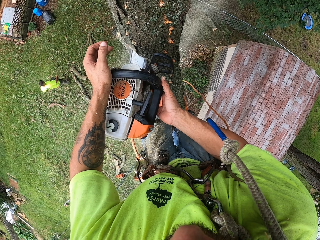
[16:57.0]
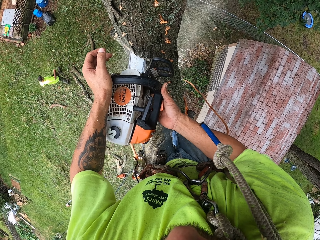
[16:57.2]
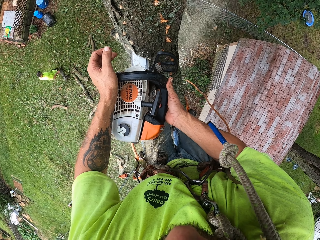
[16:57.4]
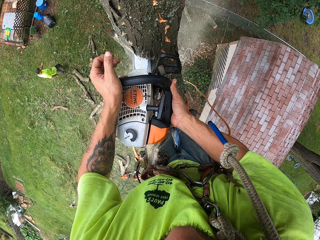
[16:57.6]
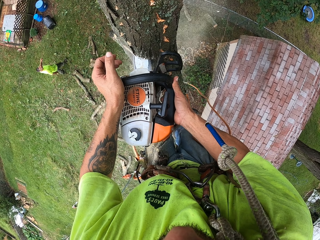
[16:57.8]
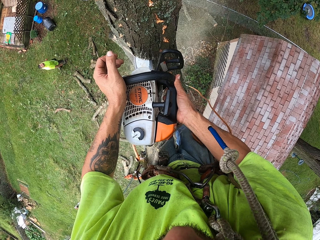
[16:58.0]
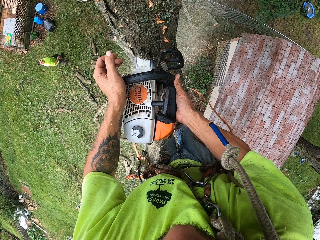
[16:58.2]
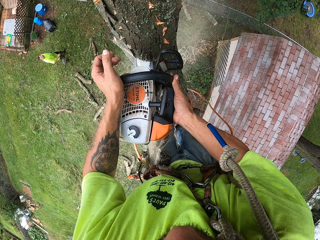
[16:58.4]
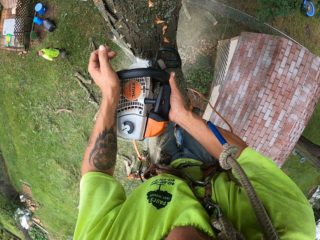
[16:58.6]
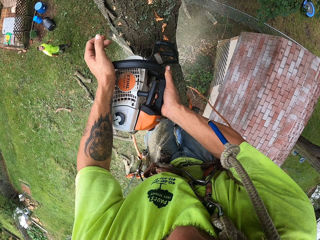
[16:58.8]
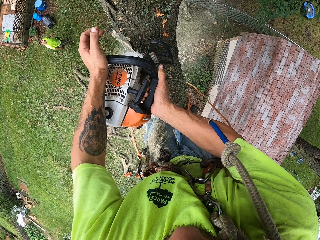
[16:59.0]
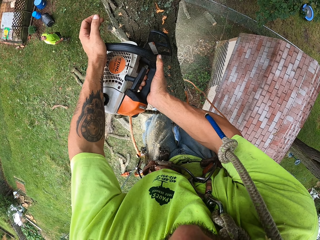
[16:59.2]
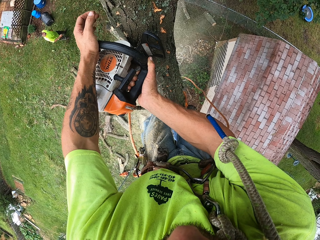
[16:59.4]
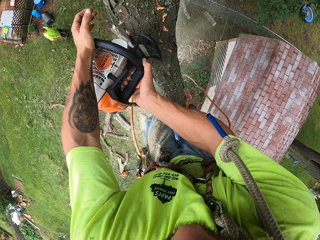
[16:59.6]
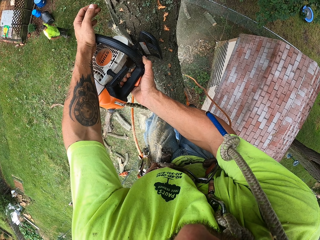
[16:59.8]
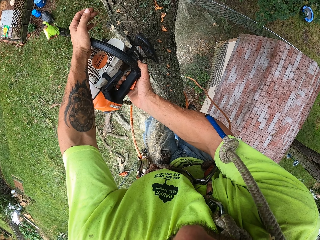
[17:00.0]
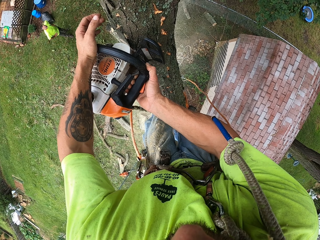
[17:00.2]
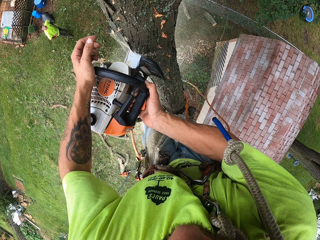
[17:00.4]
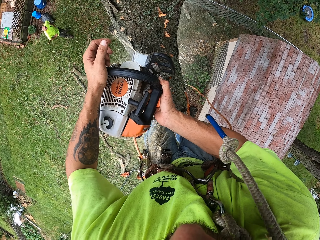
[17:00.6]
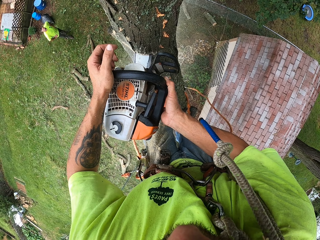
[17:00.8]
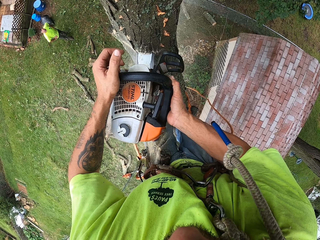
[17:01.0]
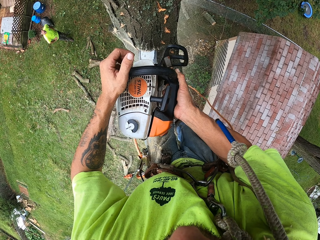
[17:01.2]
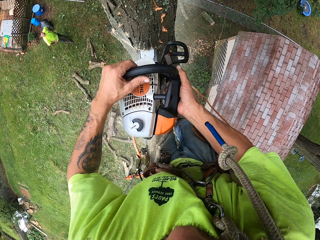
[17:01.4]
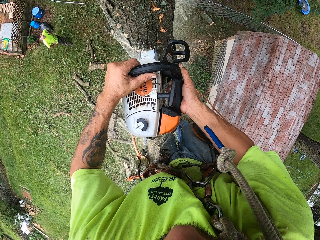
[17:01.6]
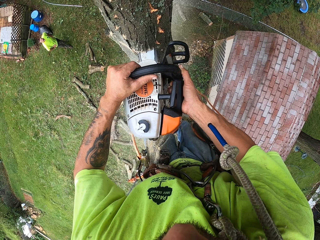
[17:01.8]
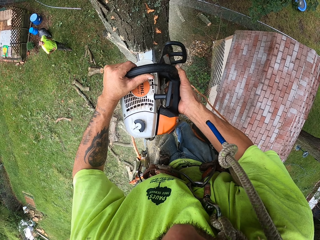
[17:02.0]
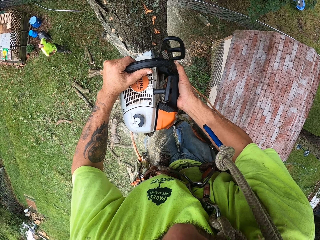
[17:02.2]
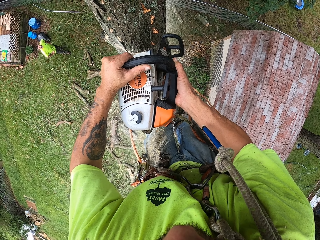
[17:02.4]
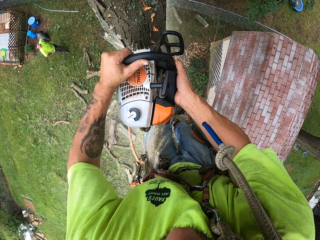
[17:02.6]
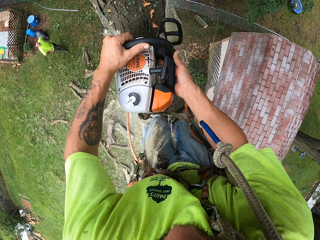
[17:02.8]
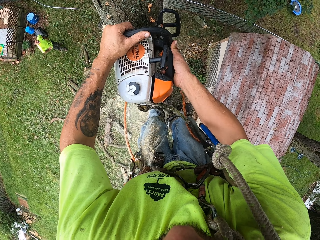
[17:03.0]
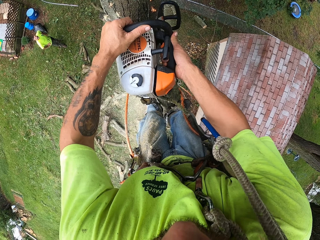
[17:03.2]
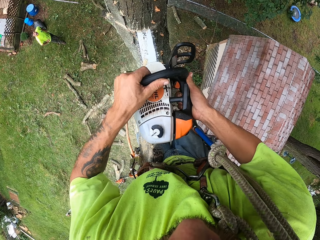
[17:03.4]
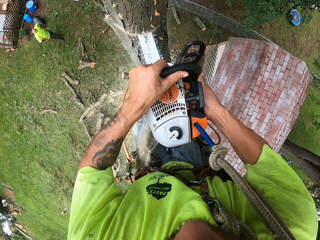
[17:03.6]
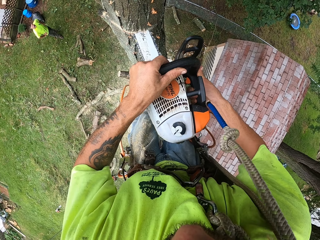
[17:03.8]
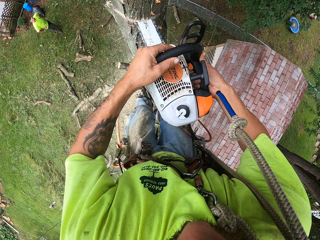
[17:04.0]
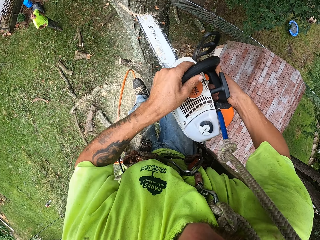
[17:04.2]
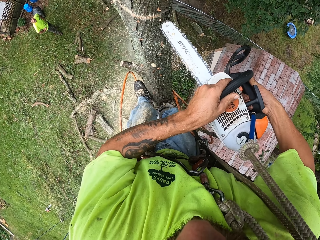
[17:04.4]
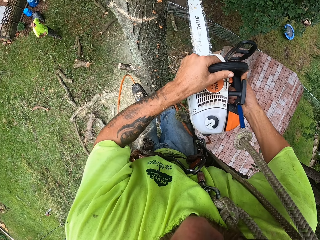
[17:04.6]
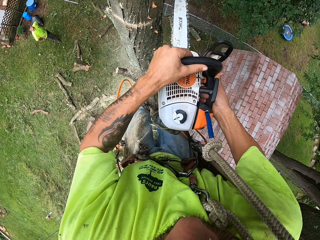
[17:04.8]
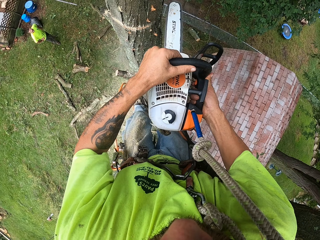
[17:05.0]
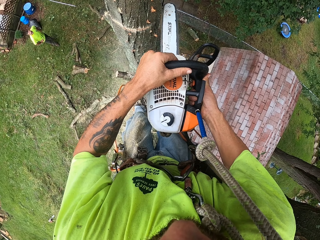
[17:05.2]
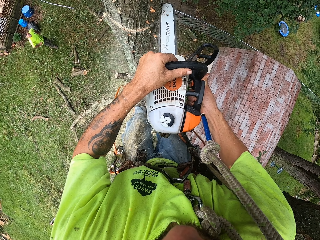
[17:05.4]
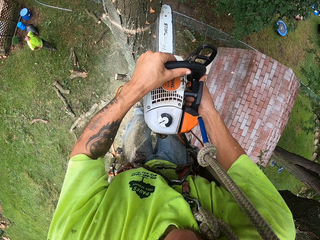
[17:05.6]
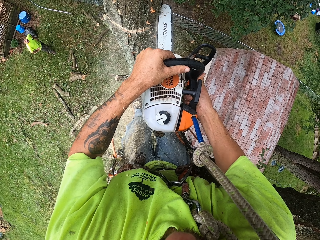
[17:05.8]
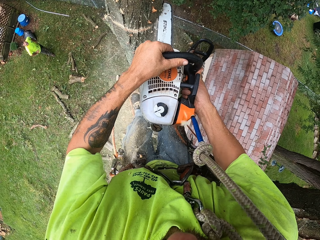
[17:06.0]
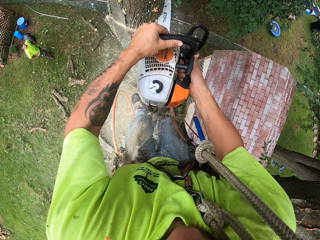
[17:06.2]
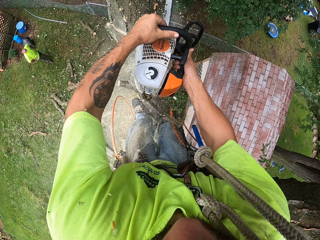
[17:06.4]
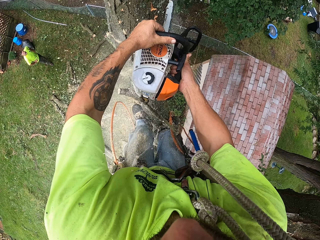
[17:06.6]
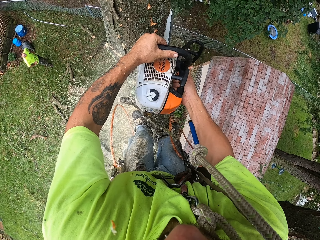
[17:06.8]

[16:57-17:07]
The camera wearer cuts the tree with the saw. The man walks onsite. The man stands onsite.

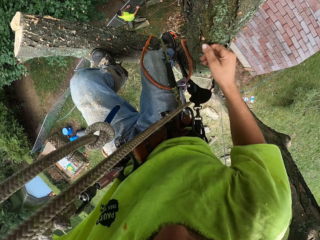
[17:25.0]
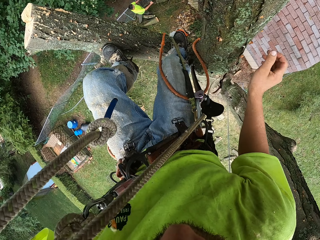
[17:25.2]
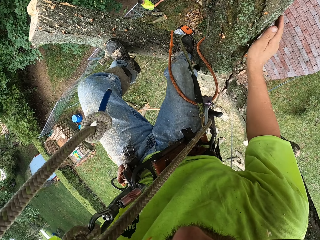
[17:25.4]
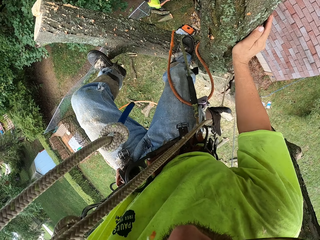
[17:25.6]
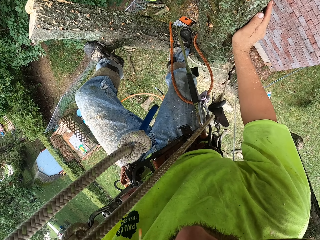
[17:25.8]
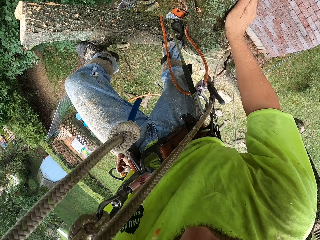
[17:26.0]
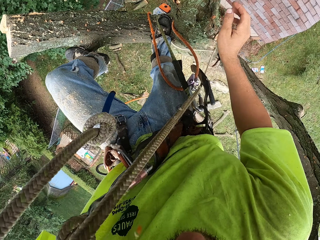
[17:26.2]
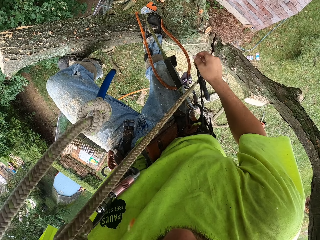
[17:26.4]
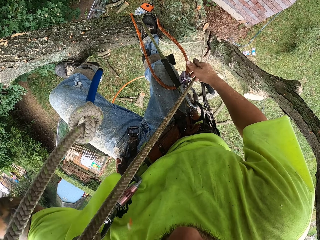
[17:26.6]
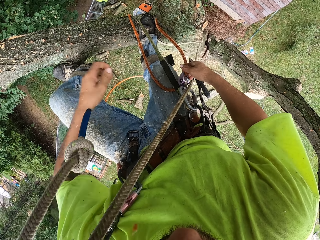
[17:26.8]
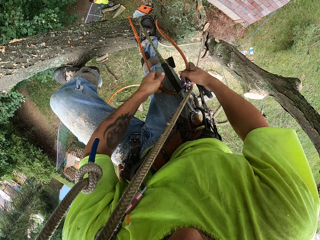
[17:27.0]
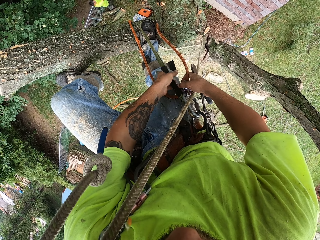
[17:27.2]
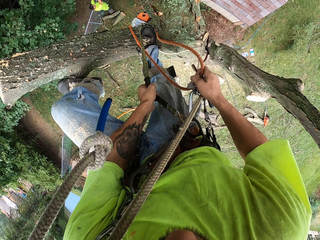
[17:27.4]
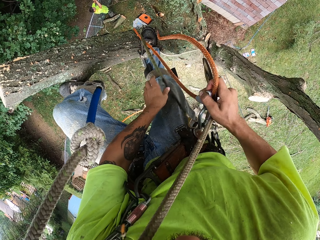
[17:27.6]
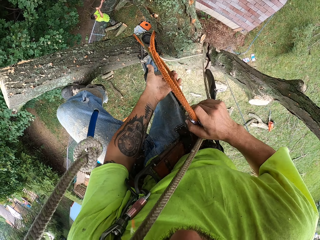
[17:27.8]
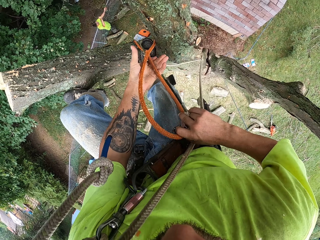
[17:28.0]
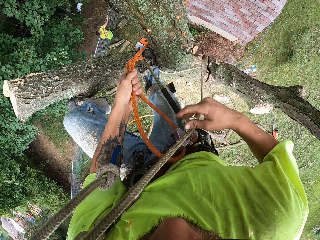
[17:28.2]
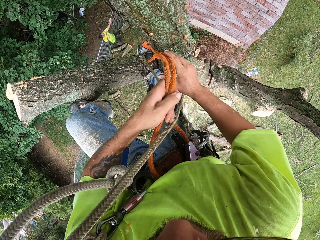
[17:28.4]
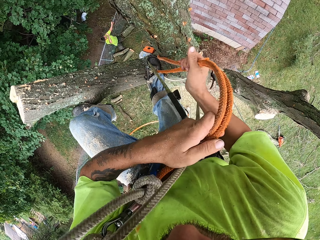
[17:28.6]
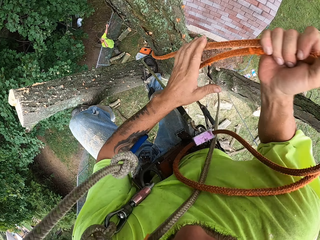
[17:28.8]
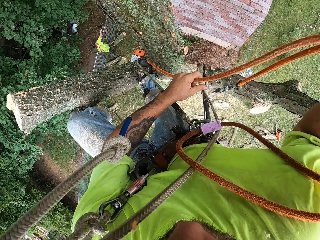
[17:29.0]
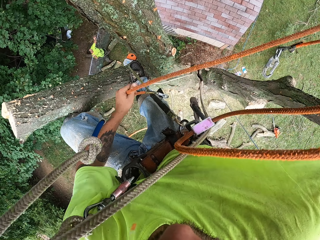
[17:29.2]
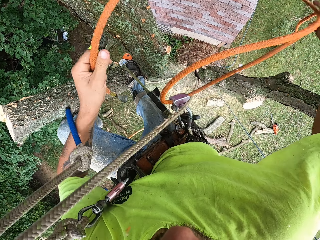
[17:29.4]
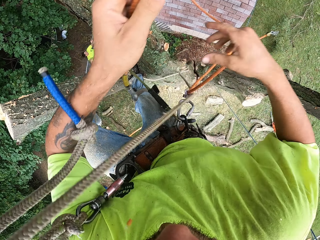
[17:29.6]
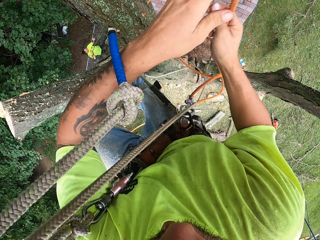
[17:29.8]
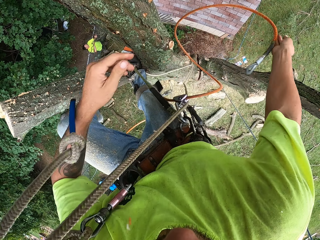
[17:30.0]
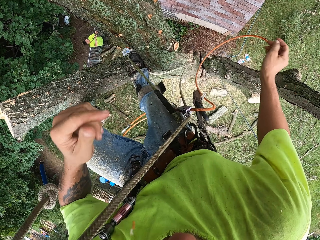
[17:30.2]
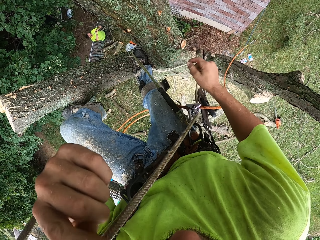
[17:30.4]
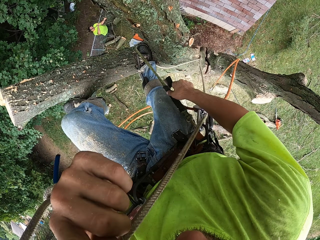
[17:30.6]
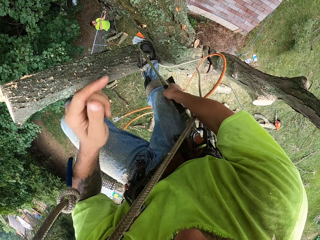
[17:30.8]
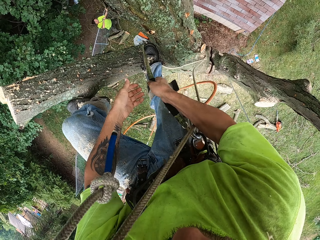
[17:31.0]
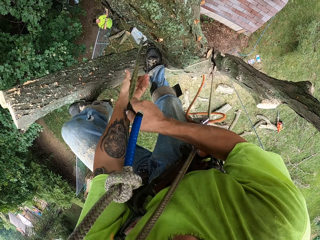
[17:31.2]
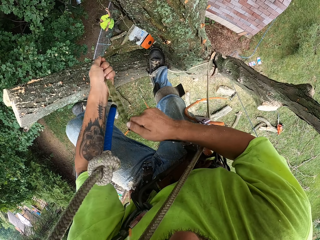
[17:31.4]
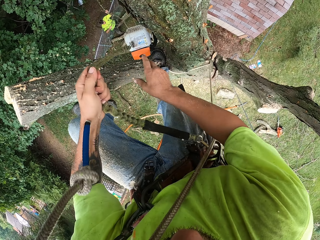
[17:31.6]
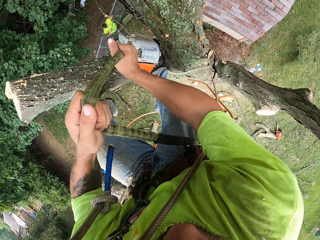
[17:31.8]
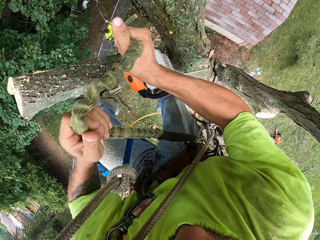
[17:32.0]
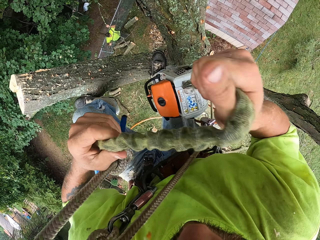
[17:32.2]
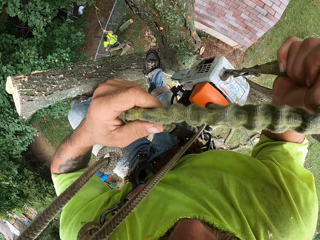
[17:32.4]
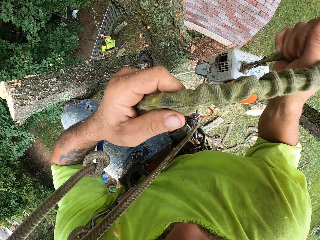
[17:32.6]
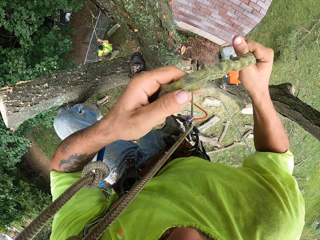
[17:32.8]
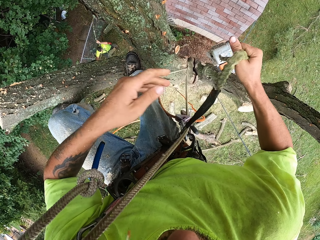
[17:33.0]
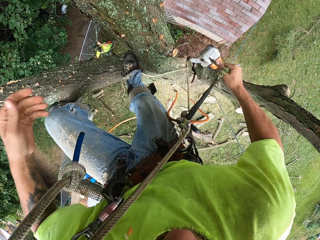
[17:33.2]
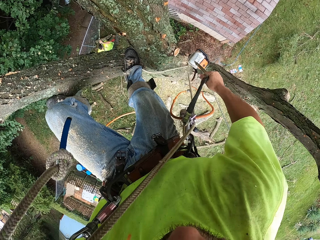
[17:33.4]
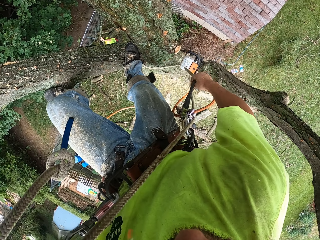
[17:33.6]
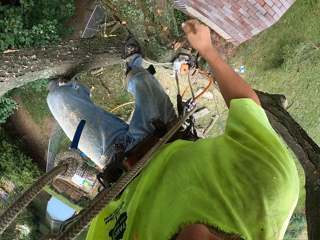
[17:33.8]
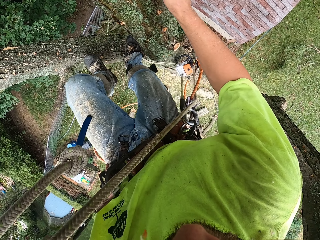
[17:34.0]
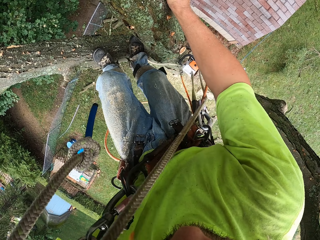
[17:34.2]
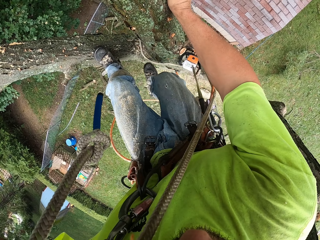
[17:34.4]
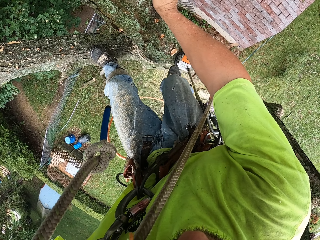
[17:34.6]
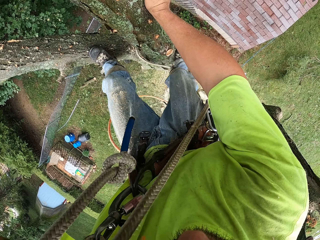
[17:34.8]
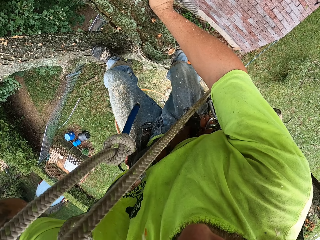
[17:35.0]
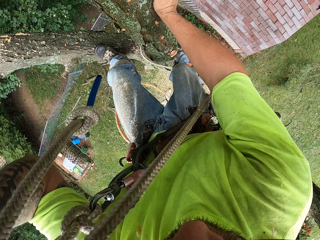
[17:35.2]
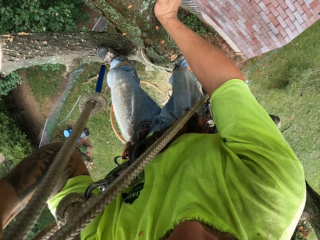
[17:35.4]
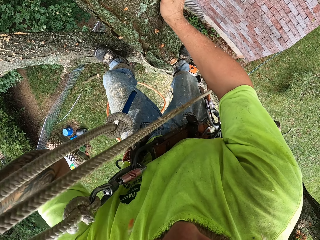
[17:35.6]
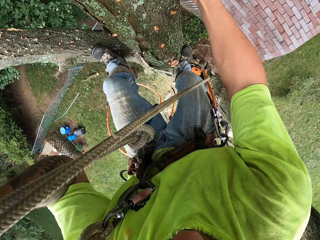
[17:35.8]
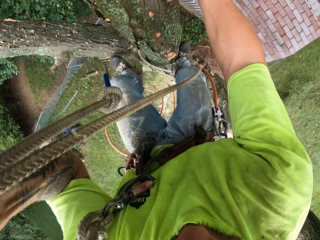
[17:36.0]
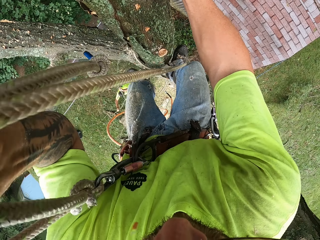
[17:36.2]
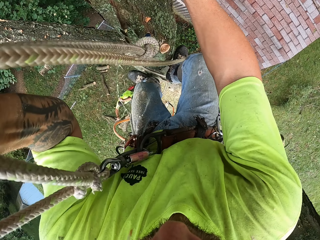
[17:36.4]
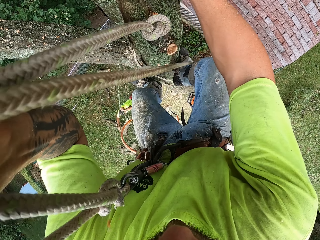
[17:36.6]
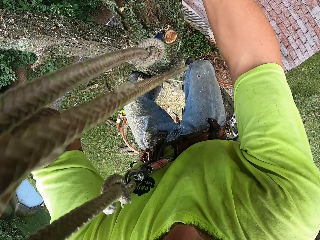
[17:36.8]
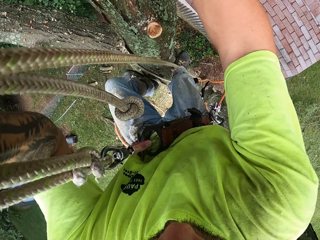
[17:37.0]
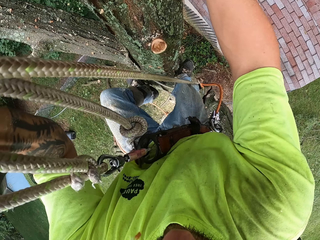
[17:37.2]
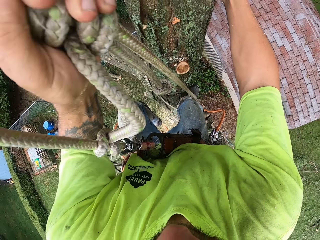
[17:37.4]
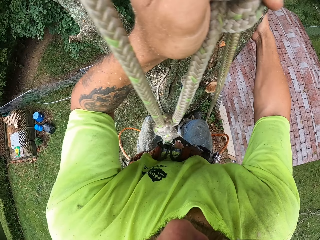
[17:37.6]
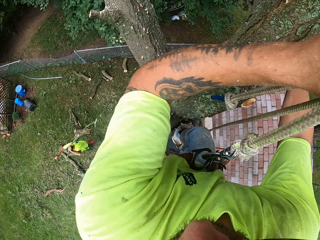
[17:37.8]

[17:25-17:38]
The camera wearer picks up the tree climbing harness rope with his hands. The man drags up the branch of the tree from the ground with his hands. The camera wearer drops the tree climbing harness rope with his right hand. He drags up the rope of the chain saw with his hands. He drops the rope of the chain saw with his right hand. He adjusts the tree climbing harness rope with his right hand.
